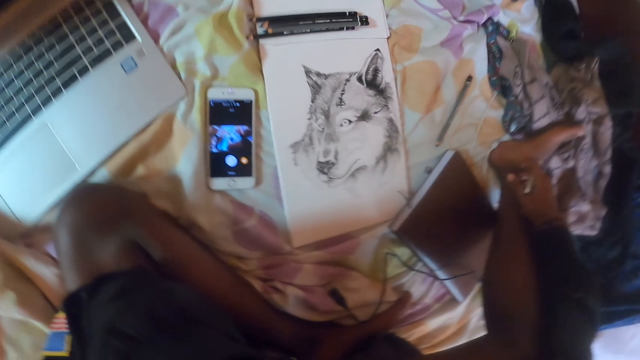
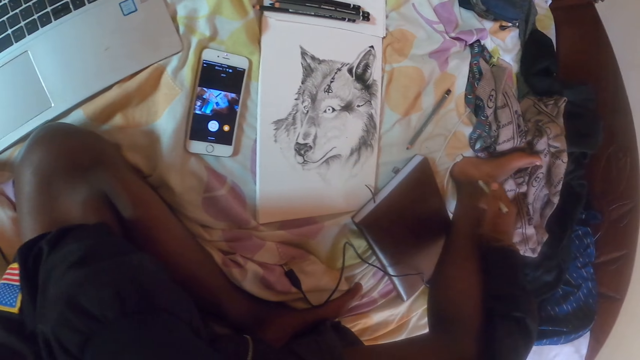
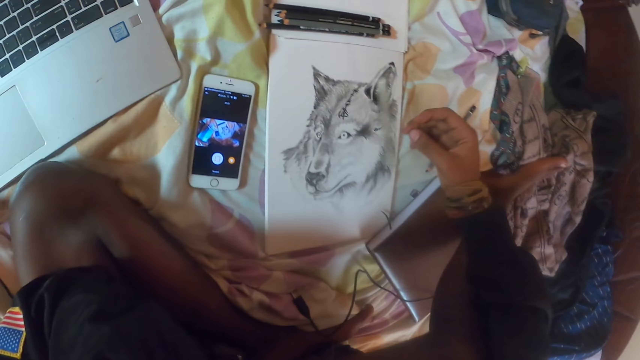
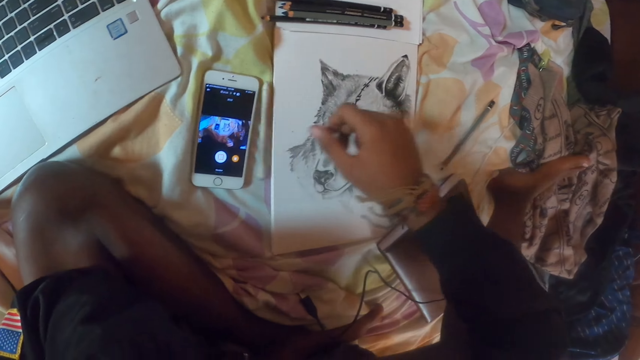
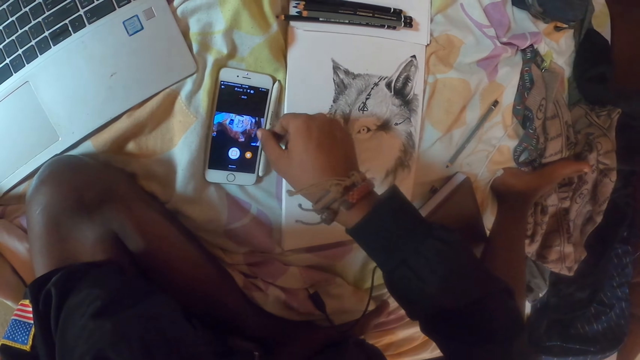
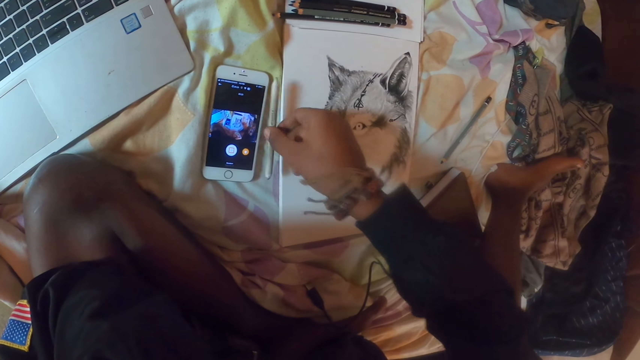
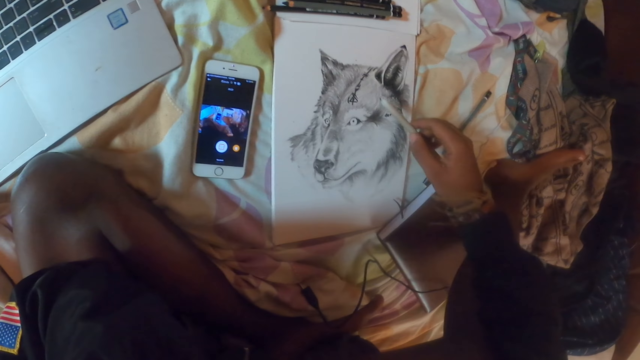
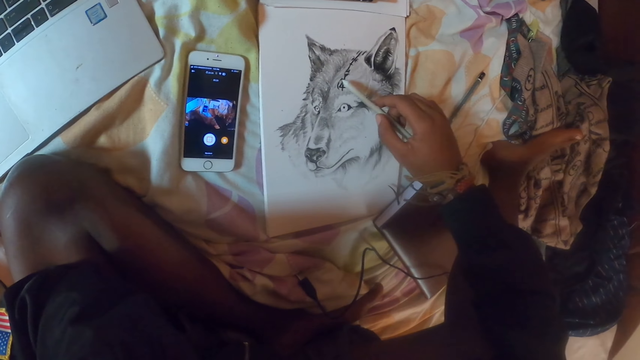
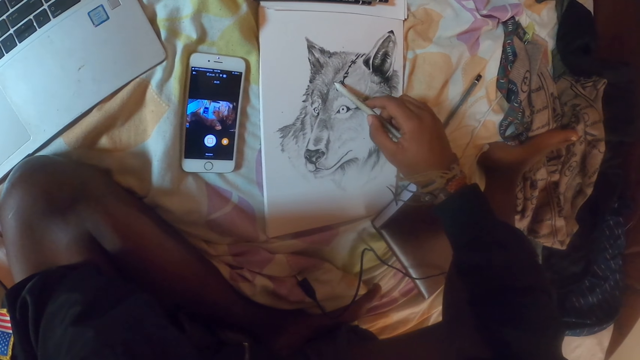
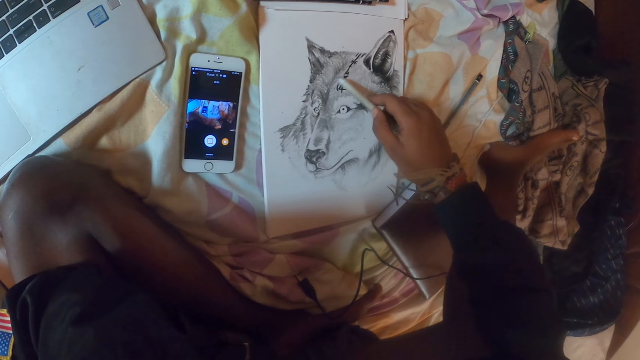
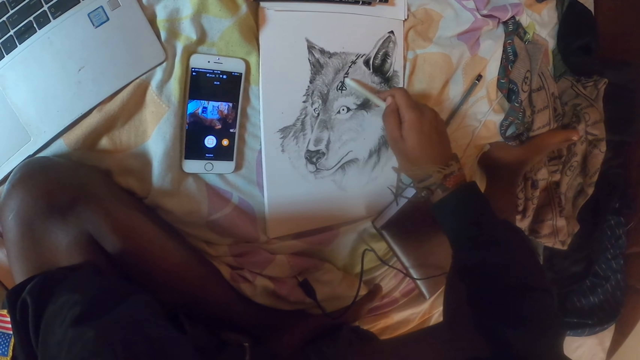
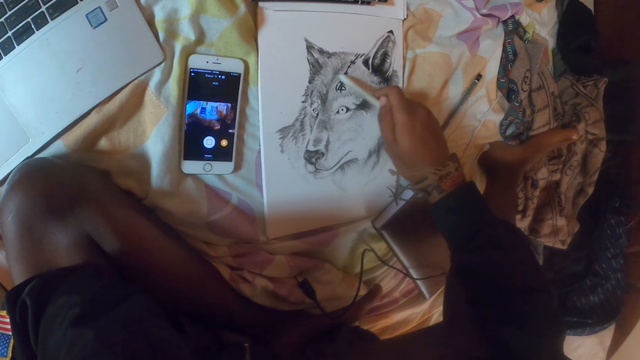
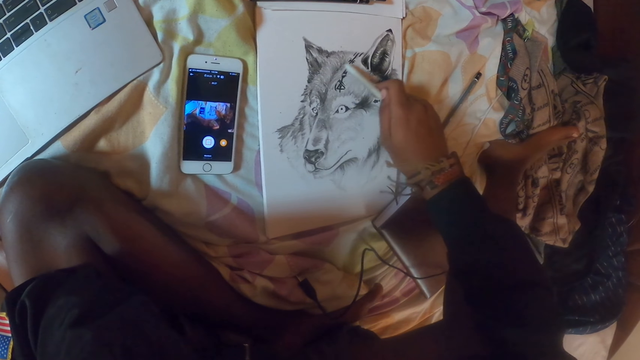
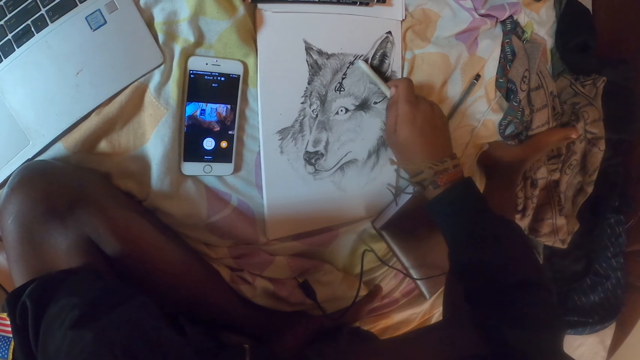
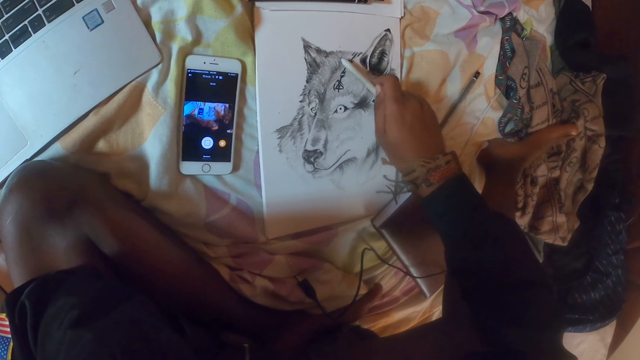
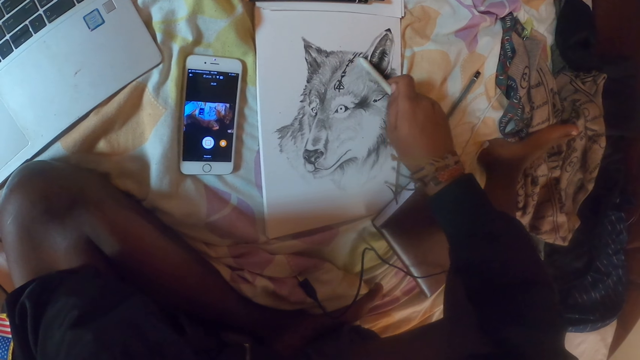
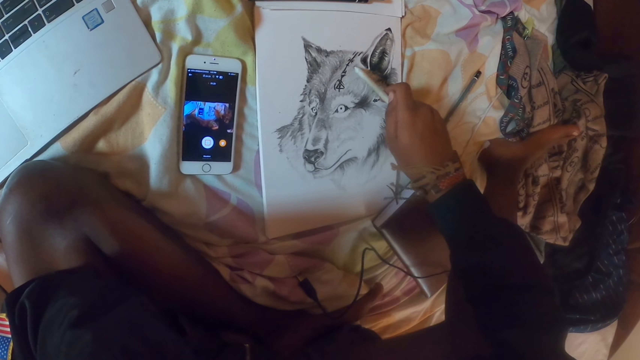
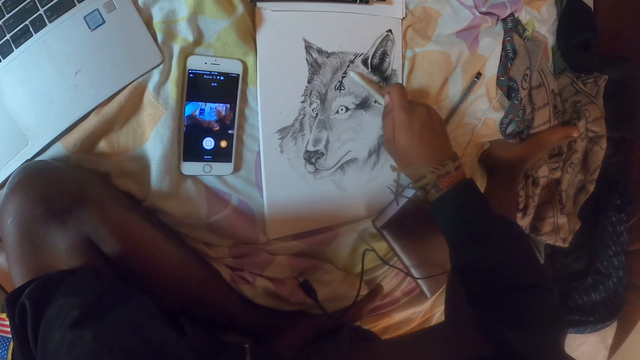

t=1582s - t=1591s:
The camera wearer holds a pencil and looks at the sketch. He touches his leg. He drops the pencil on the book. He grabs the pencil on the bedding. He sketches a fox on the book with the pencil.

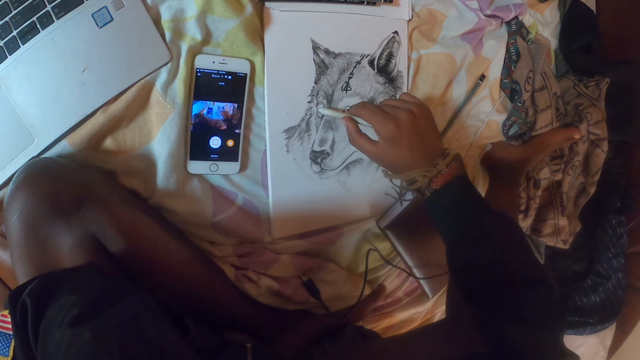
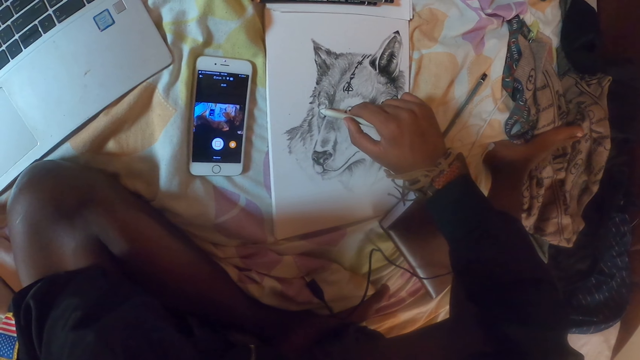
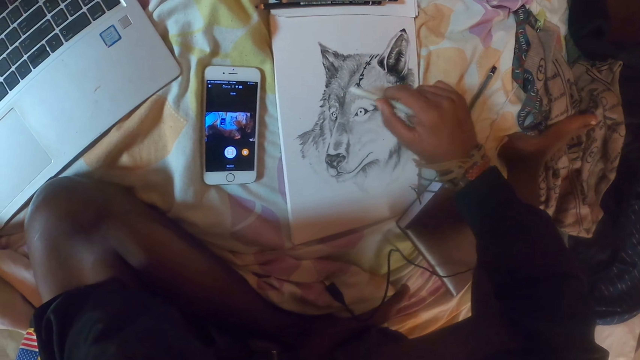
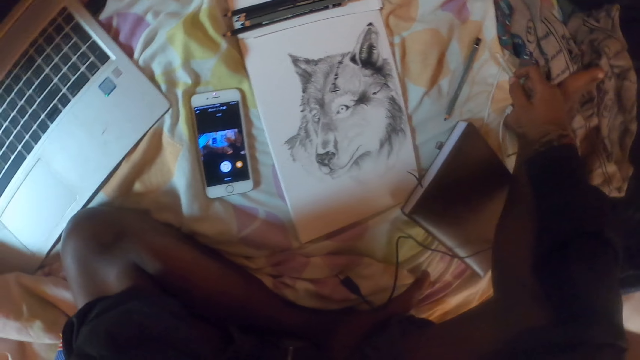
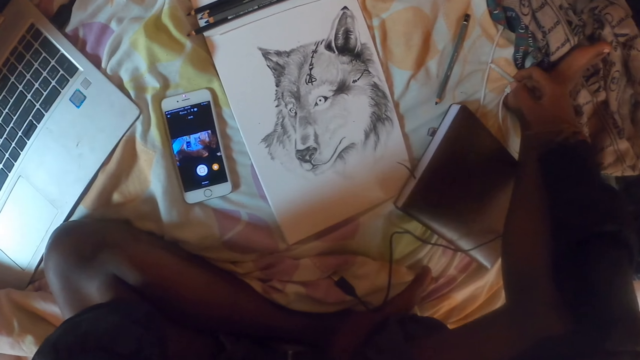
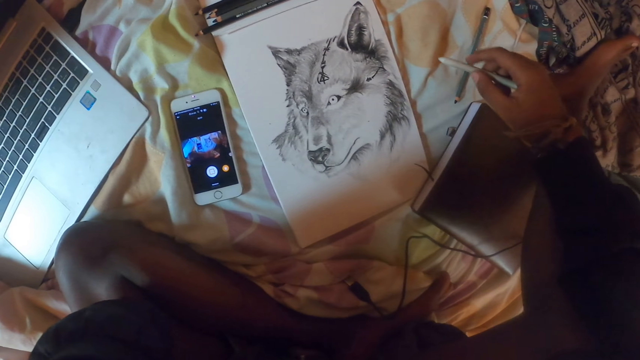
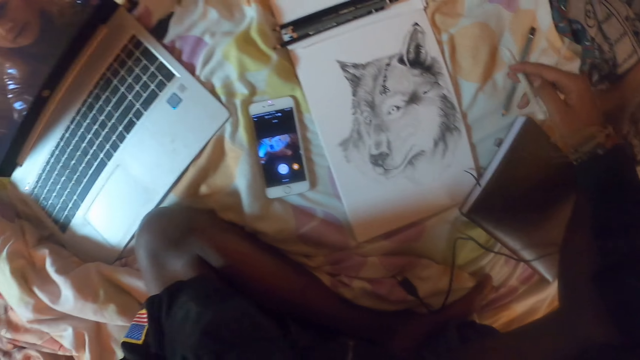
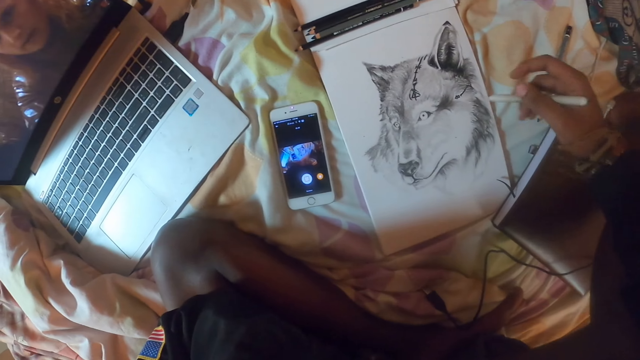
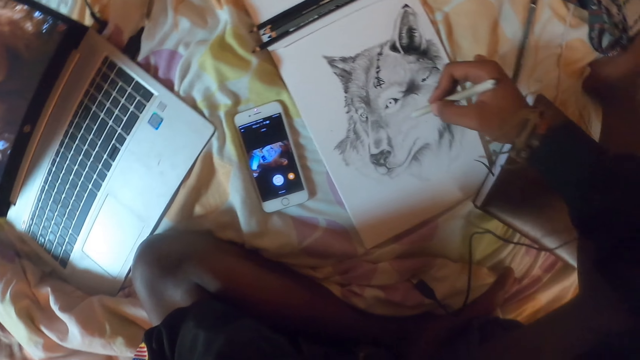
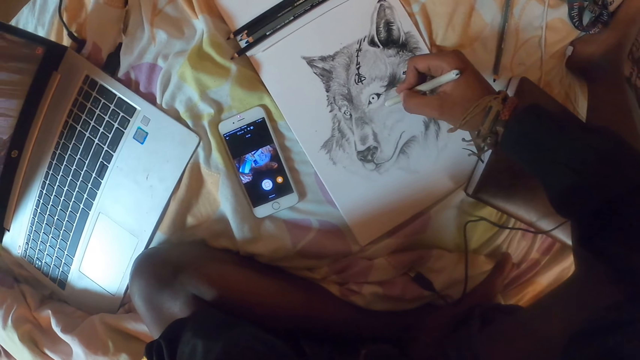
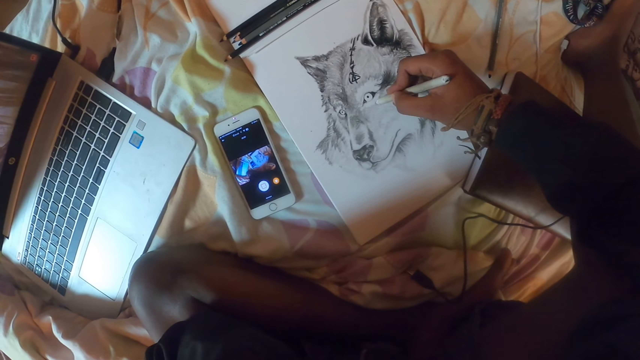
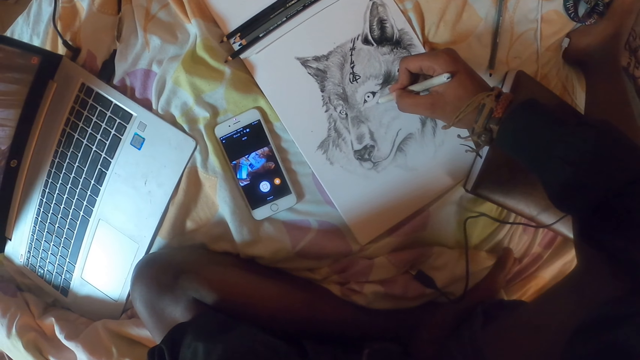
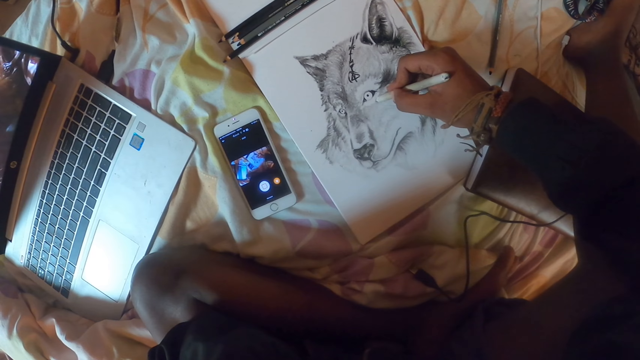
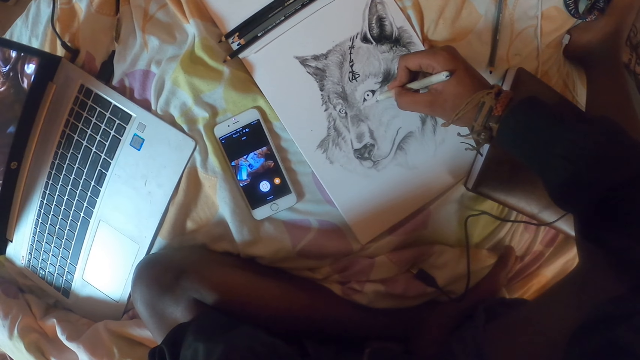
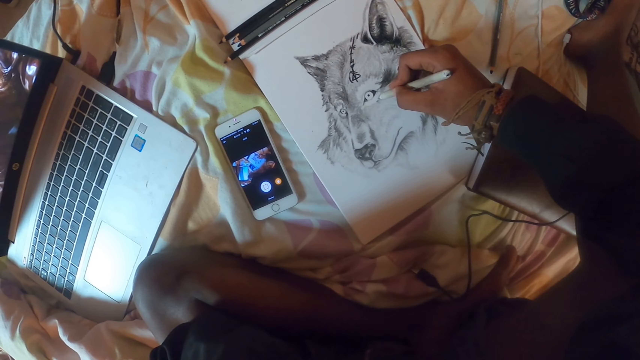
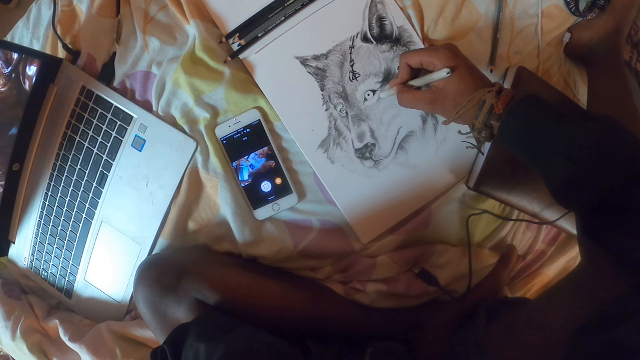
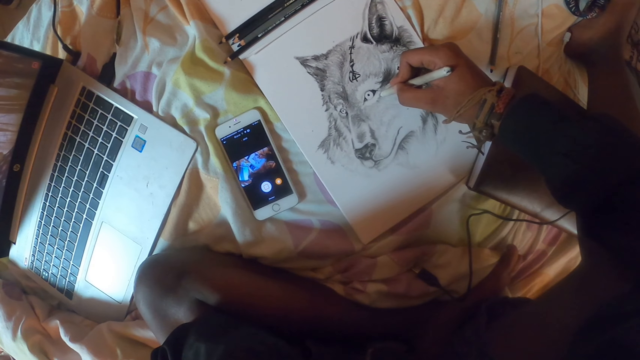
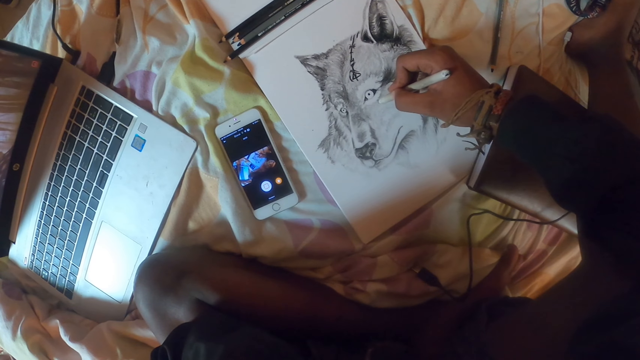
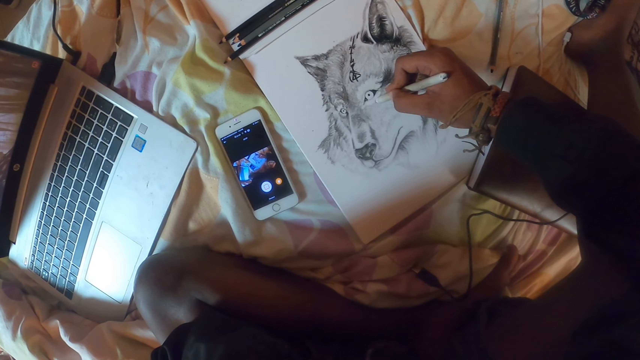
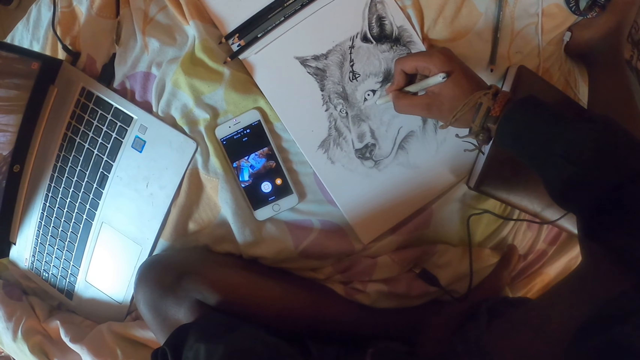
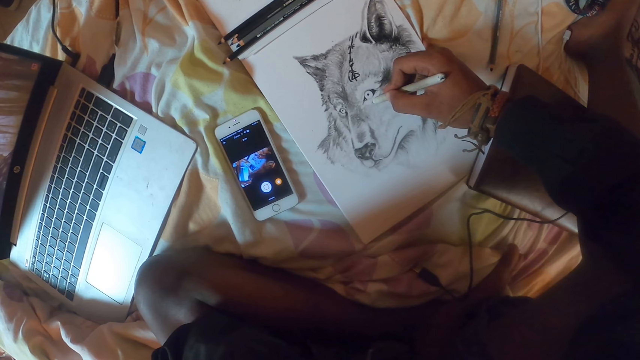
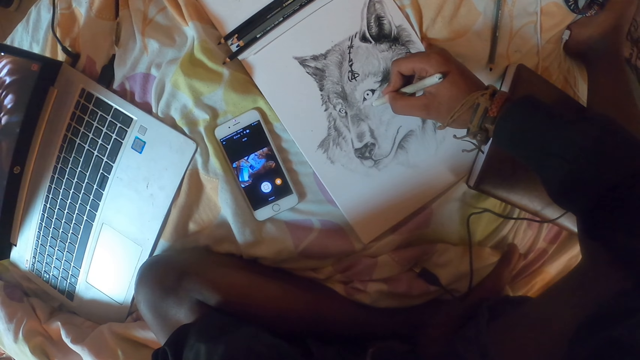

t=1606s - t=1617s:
The camera wearer looks at the sketch and holds a pencil. They drop the pencil. They sketch a fox on a book with the pencil.
